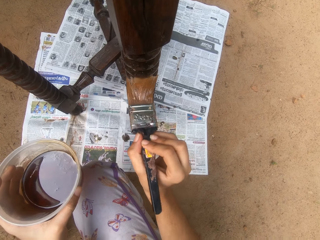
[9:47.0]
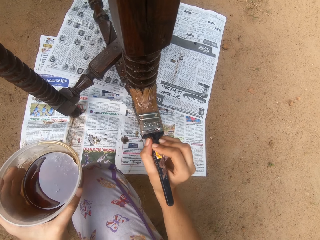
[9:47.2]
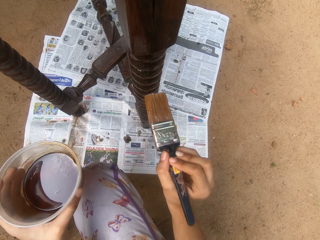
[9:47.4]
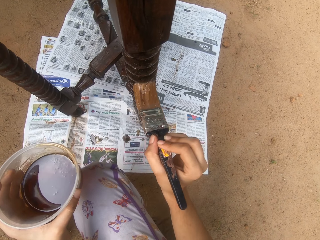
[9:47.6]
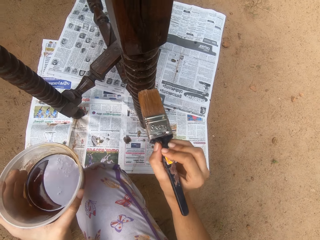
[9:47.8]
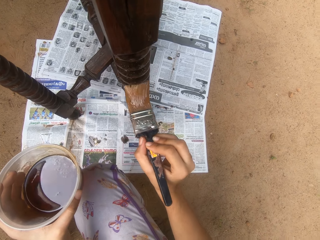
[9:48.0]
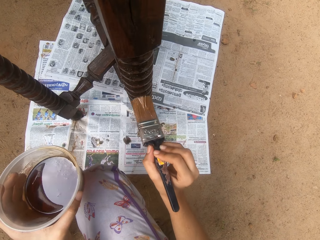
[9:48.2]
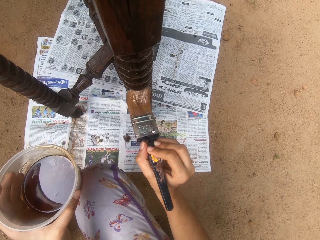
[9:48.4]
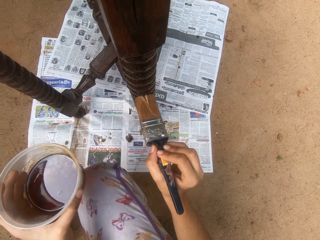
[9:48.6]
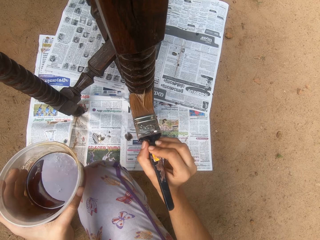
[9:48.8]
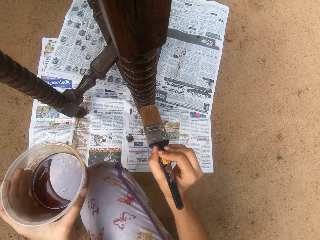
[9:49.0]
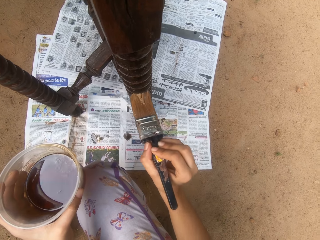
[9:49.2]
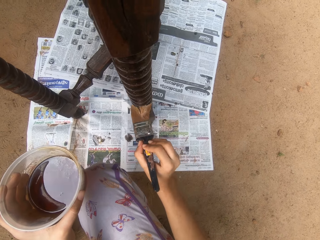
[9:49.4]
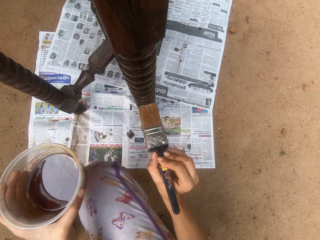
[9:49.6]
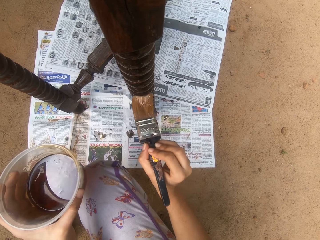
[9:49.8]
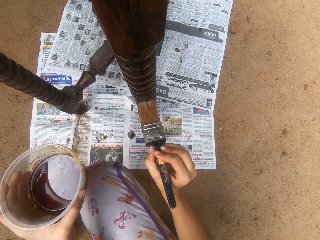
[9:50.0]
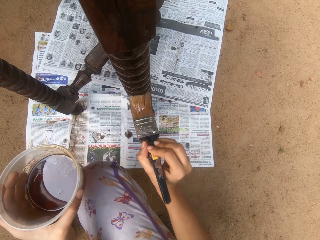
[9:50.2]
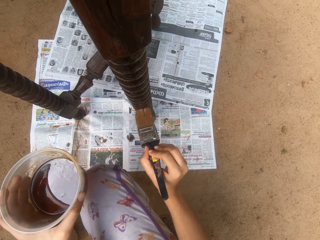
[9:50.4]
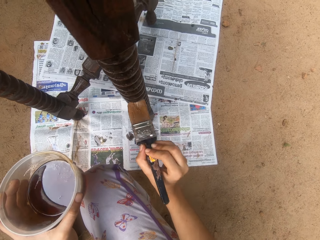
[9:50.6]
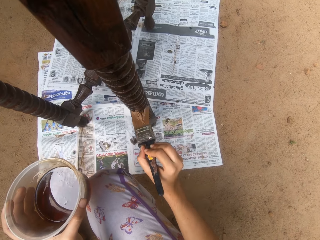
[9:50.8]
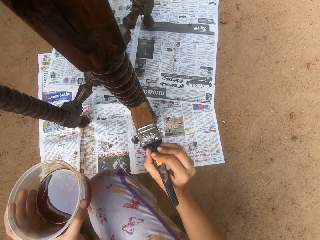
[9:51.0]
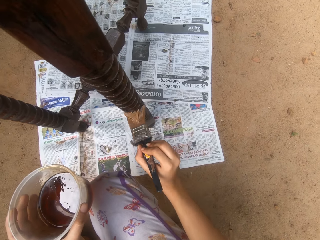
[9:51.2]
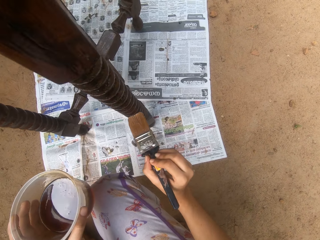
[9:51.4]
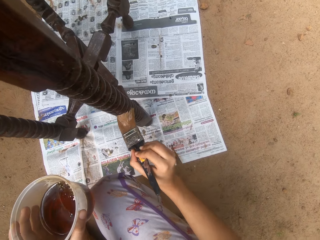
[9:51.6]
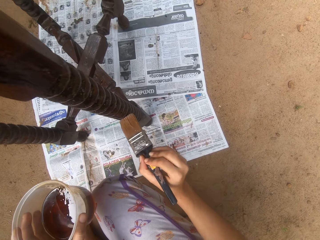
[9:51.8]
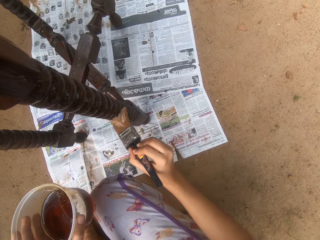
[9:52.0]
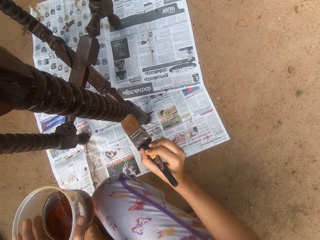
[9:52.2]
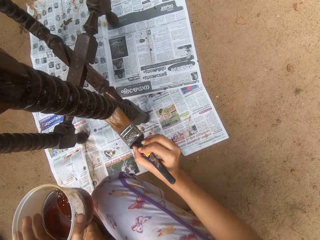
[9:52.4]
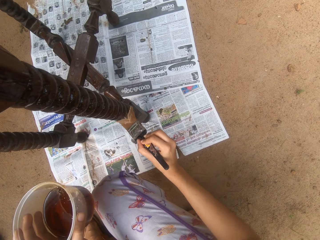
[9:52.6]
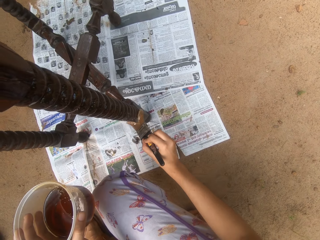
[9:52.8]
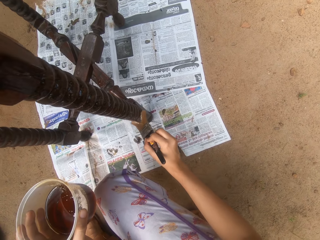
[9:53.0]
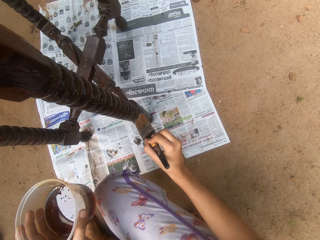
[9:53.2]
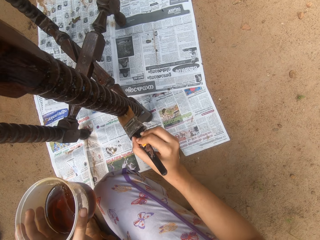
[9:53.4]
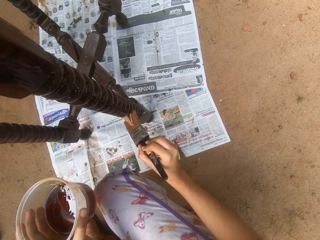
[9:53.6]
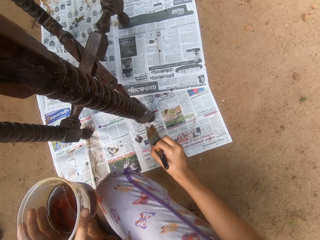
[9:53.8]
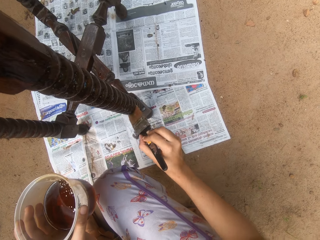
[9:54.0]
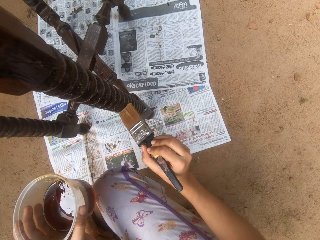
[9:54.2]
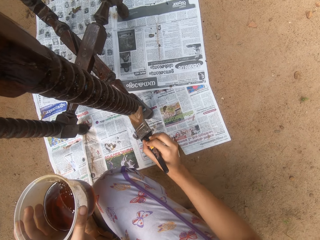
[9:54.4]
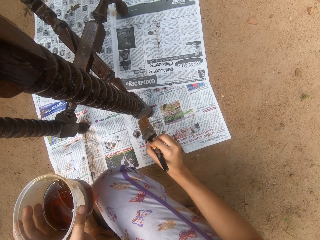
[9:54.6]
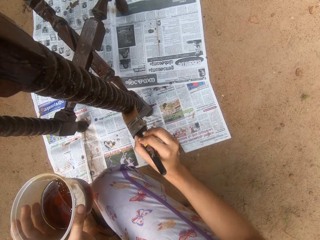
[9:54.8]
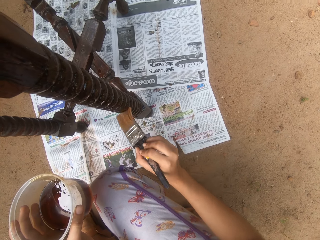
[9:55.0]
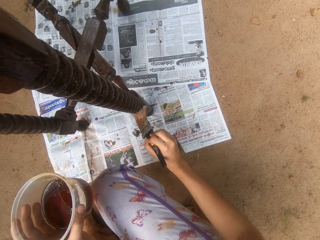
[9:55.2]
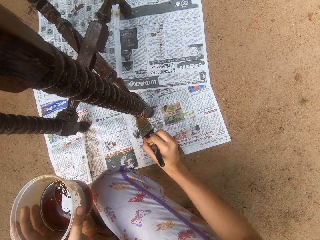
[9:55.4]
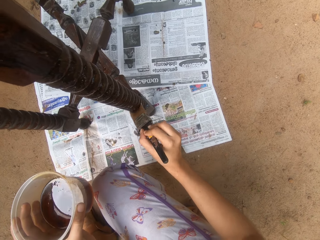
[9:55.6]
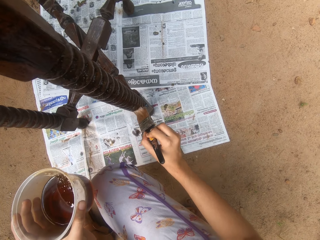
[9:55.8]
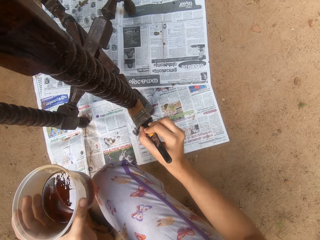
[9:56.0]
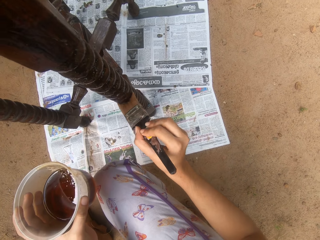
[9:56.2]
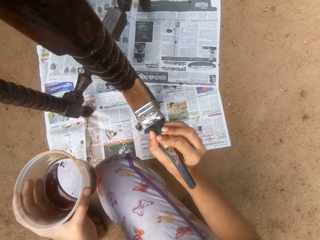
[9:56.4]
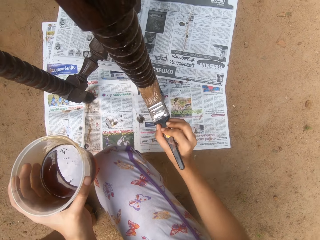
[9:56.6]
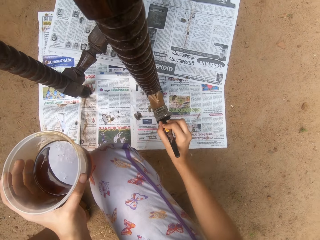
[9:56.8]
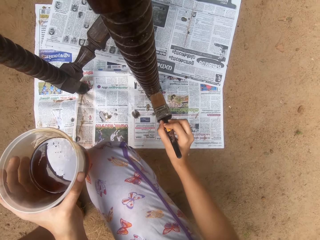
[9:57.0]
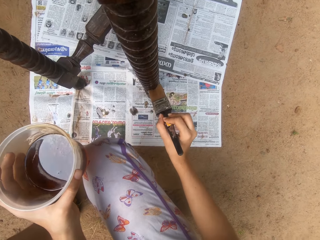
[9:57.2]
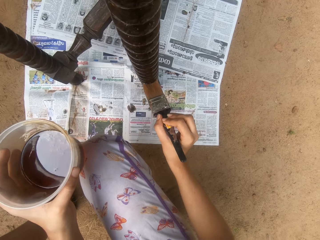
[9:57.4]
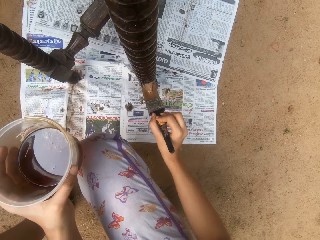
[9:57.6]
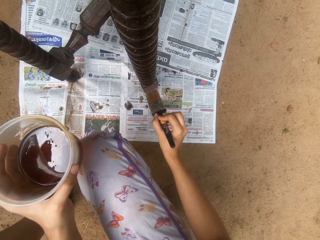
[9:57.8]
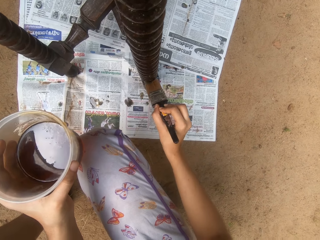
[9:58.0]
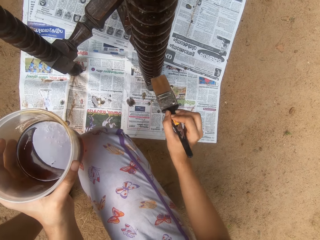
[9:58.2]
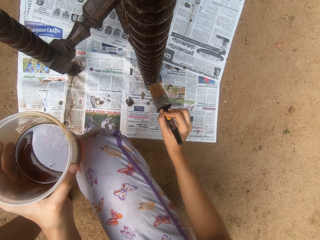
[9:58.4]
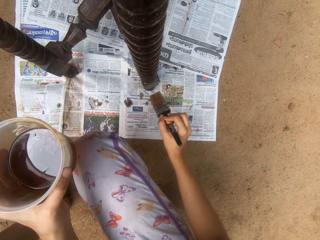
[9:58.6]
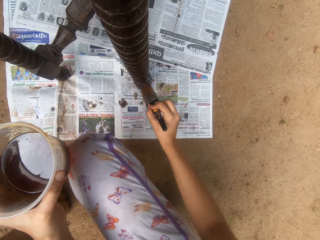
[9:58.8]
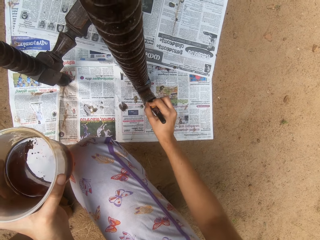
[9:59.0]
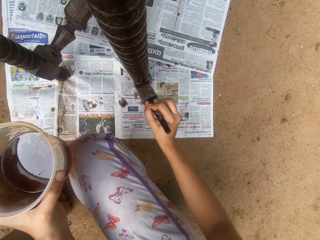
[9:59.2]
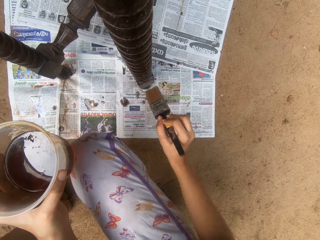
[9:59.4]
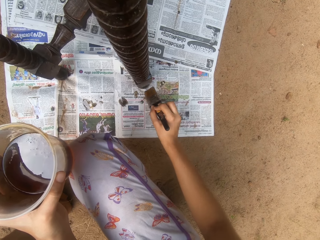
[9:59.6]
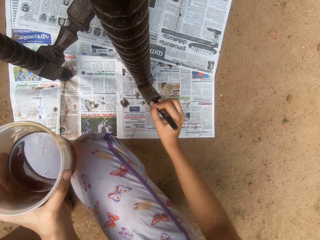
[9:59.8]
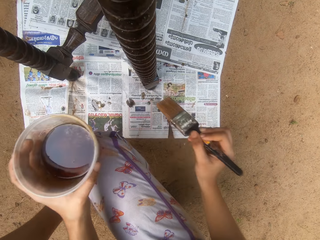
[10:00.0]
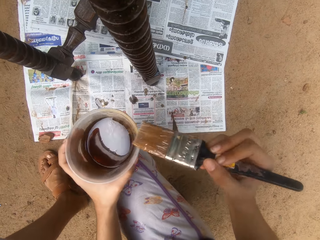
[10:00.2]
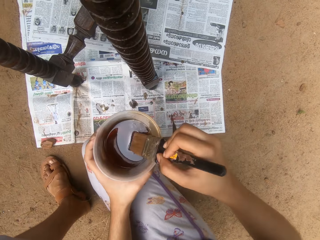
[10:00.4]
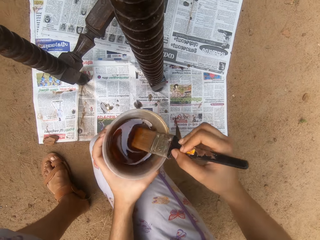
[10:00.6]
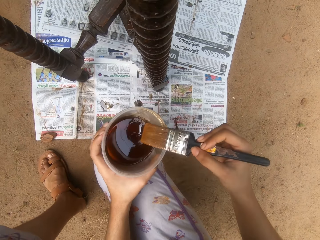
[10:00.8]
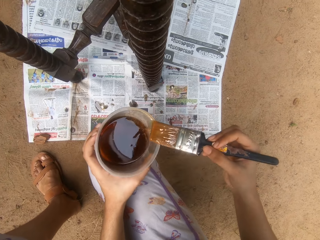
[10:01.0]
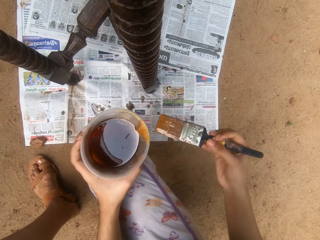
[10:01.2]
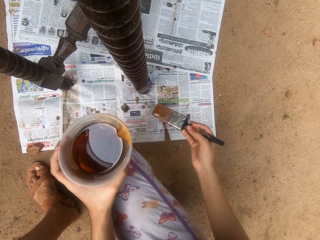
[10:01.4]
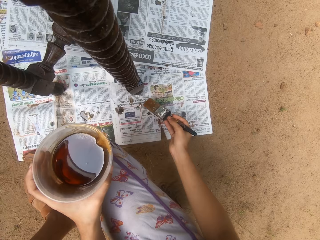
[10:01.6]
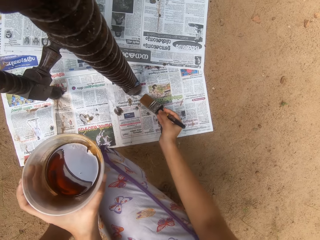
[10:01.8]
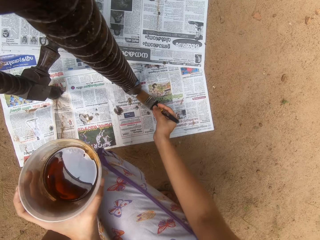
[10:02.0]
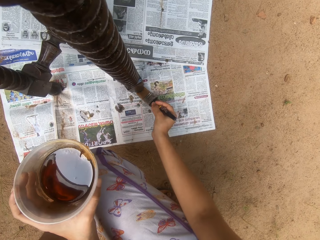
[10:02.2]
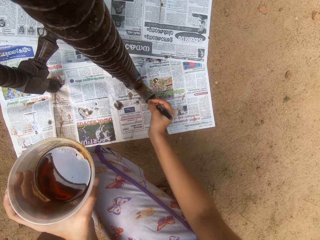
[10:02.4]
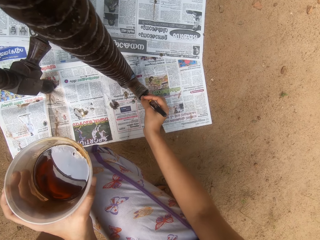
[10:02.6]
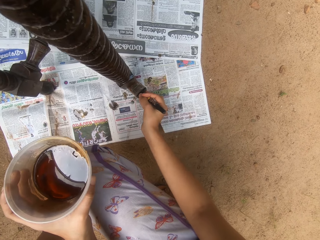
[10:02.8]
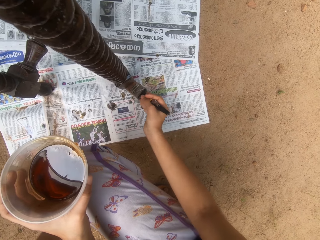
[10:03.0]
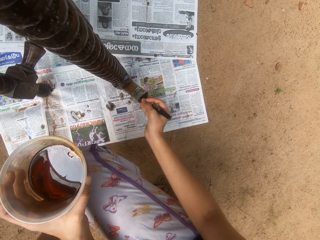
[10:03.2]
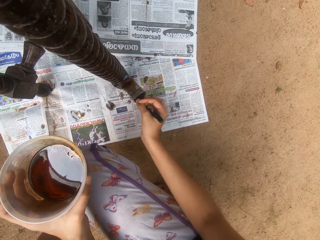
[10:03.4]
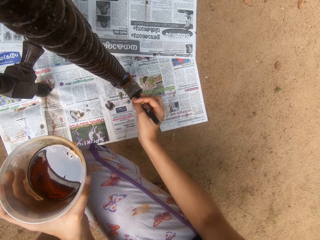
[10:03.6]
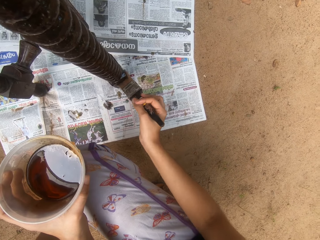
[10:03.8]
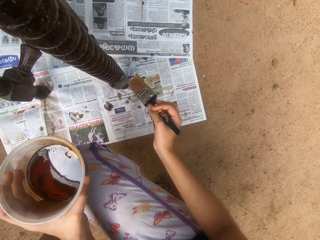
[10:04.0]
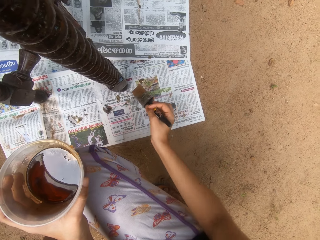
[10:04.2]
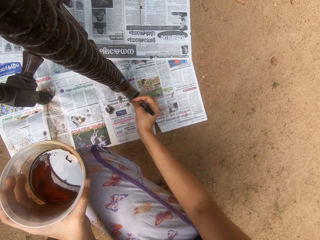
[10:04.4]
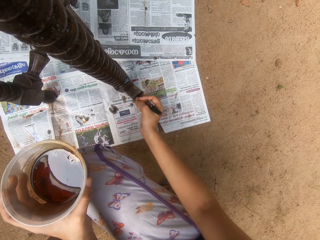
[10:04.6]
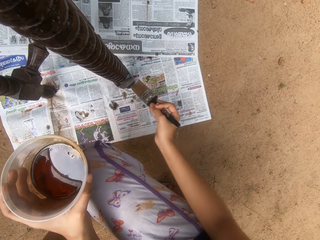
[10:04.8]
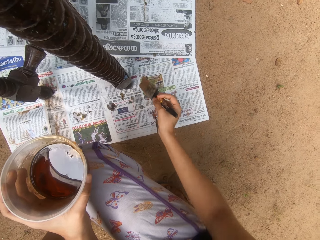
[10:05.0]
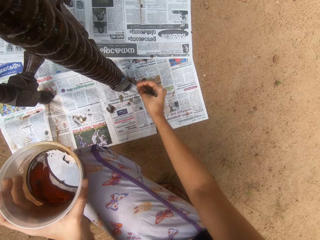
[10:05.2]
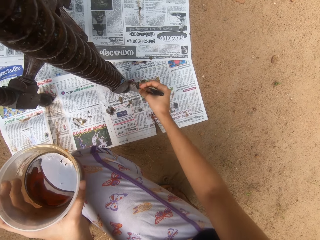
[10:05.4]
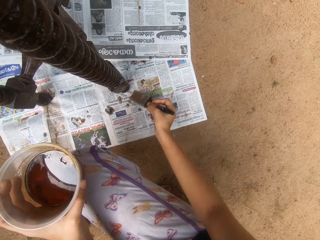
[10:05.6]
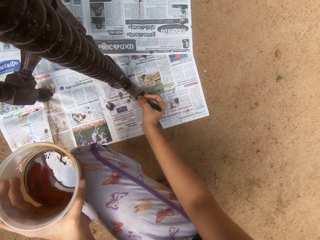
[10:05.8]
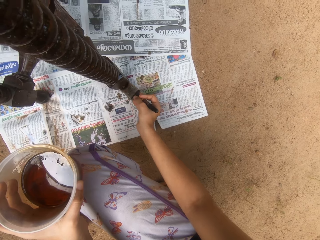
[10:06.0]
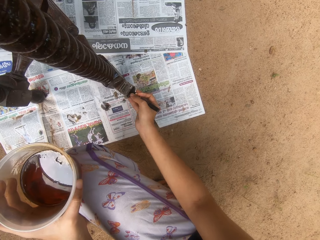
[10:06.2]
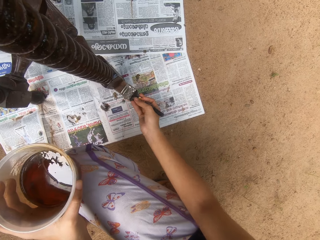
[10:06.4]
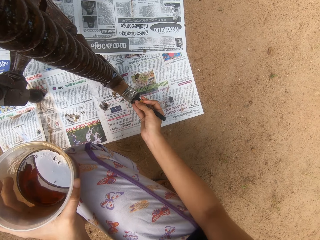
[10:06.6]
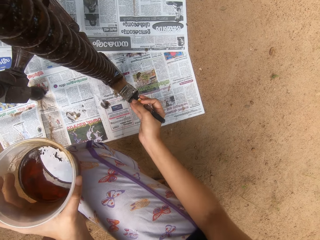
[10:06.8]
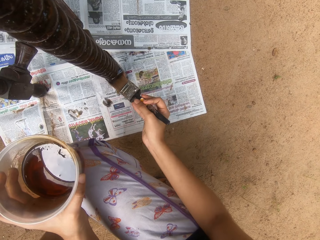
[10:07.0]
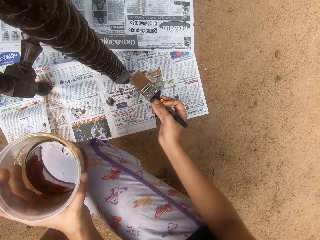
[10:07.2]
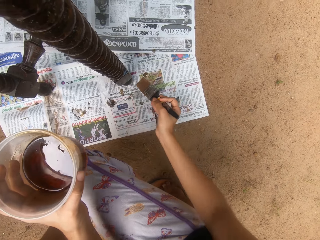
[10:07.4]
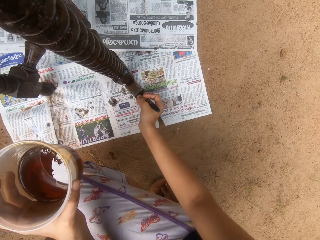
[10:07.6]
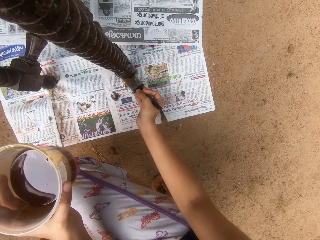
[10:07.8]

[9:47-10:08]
The camera wearer dips the brush in his right hand into the bowl of wood finish oil in his left hand. He rubs the brush on the tip of the bowl with his right hand. He coats the table with wood finish oil in the brush with his right hand.
